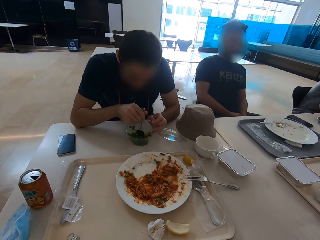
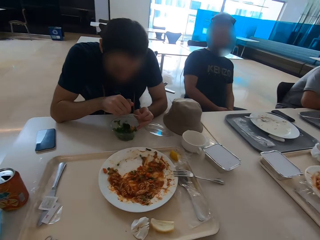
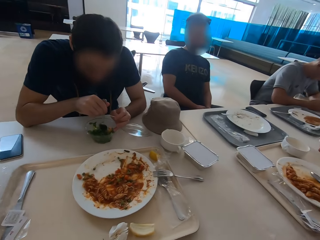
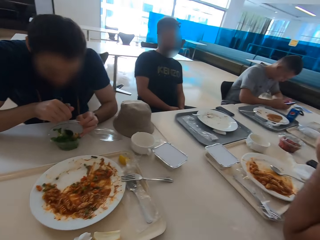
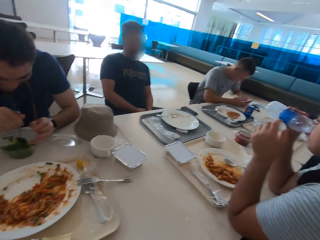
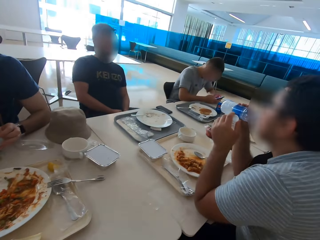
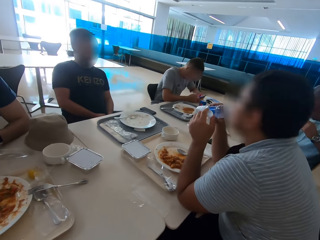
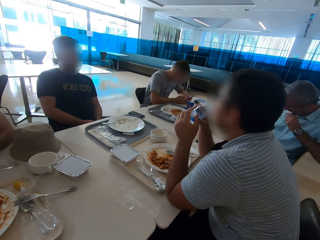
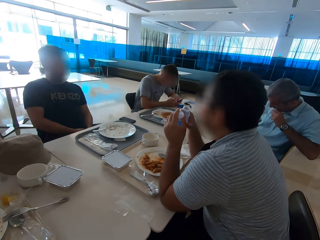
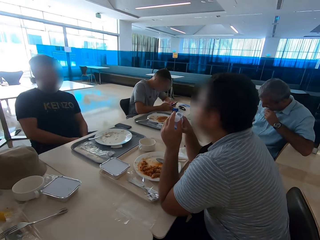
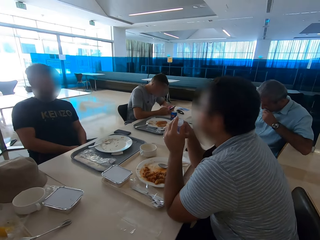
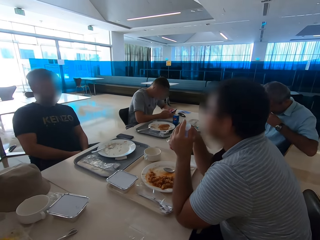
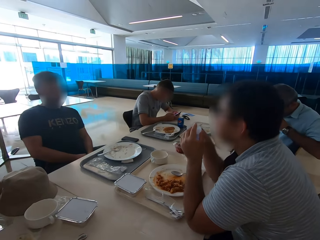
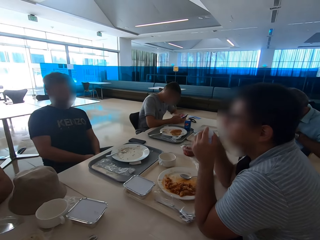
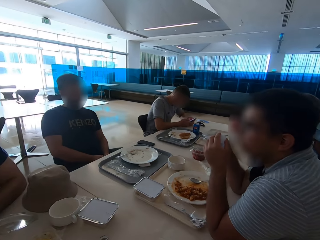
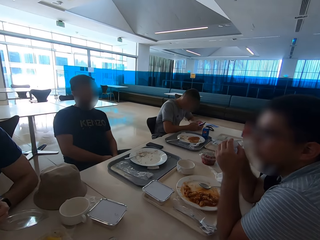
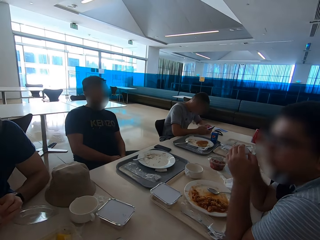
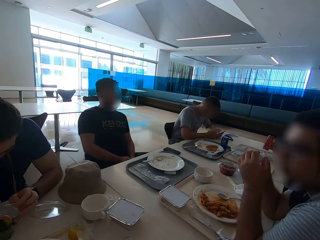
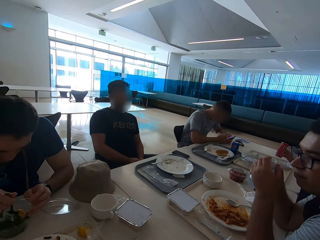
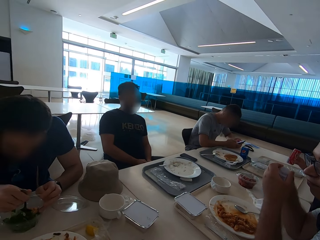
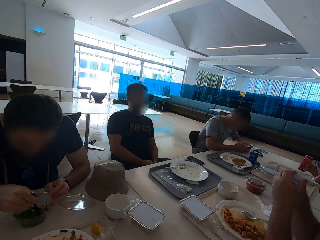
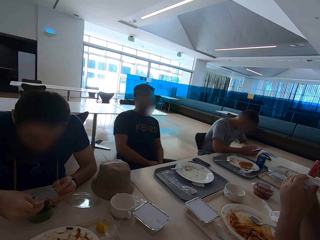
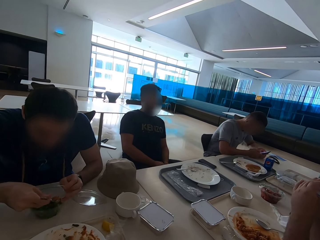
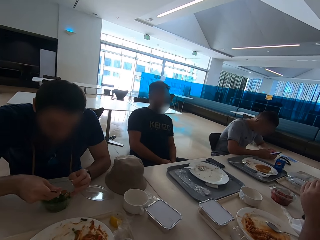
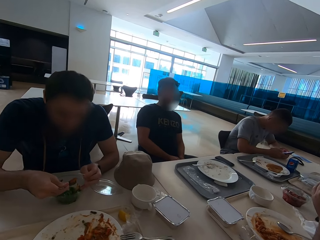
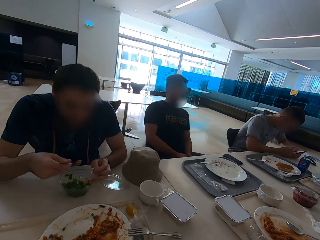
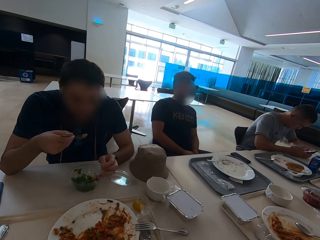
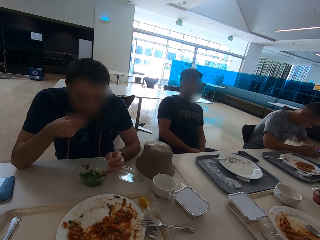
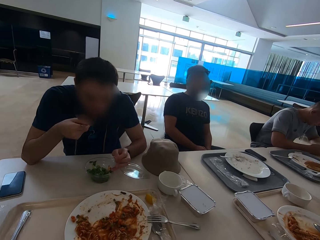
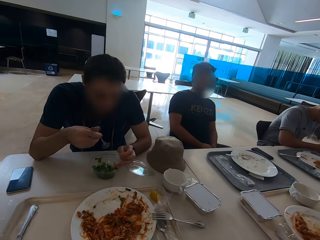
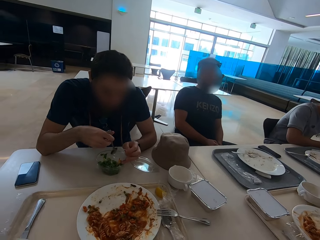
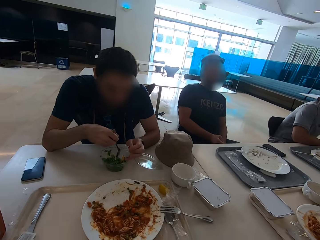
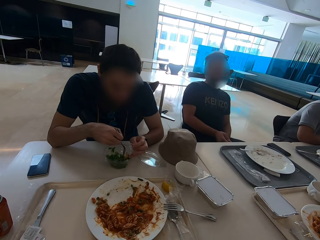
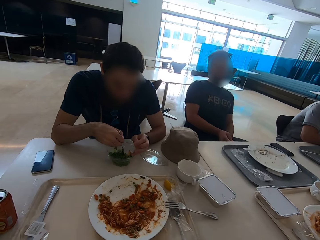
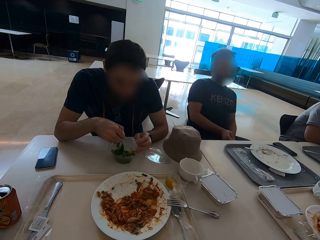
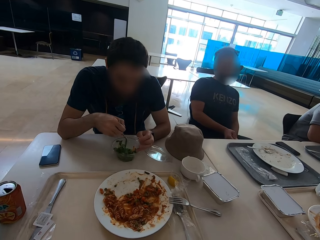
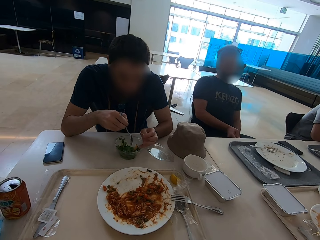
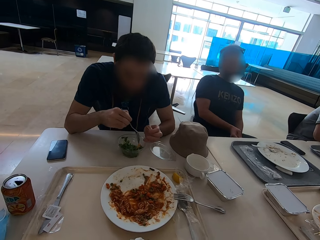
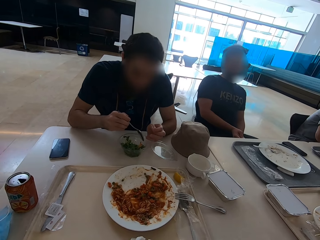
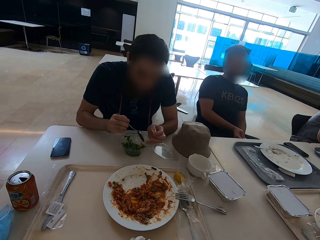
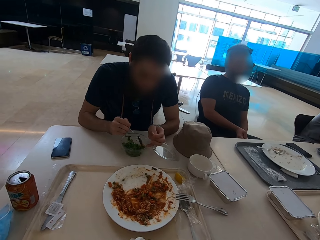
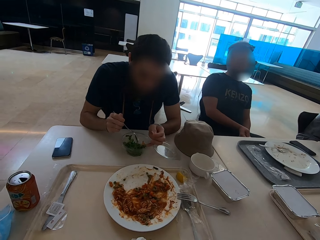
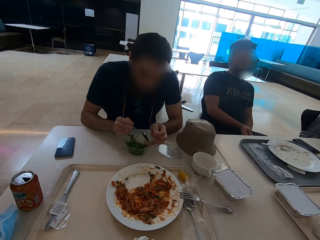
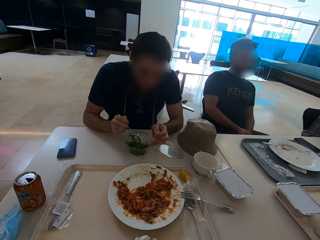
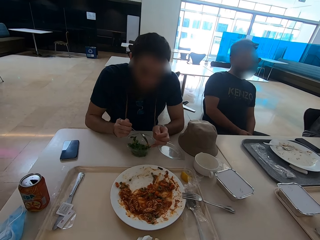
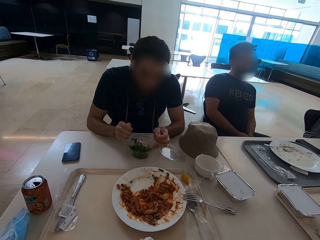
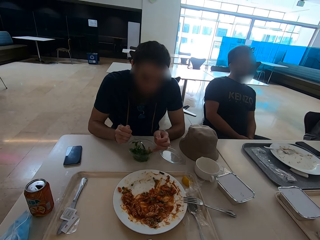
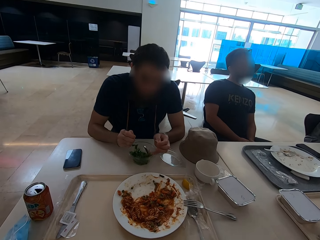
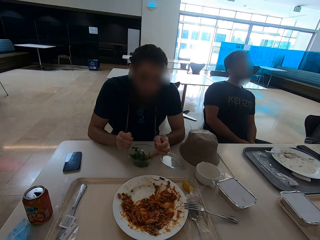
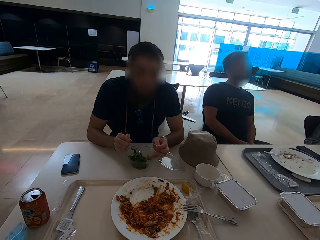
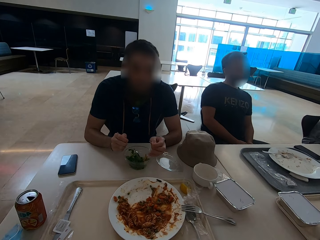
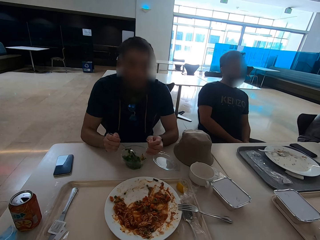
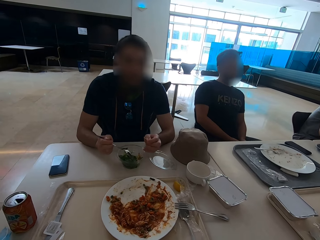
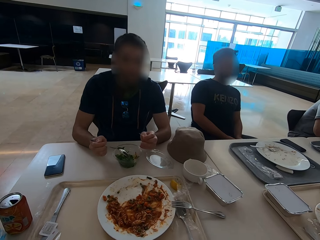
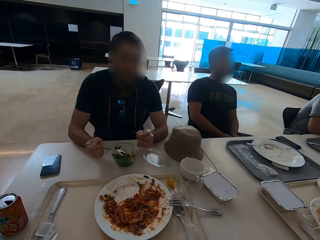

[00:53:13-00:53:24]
The camera wearer looks around the table. A man closes the water bottle. The man eats.

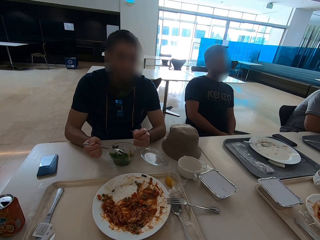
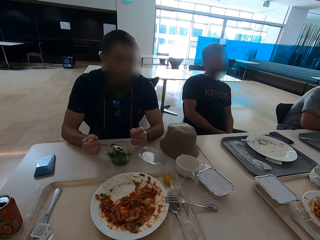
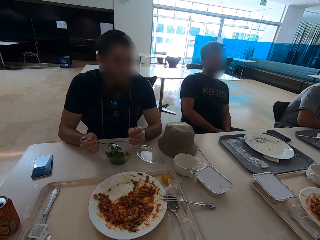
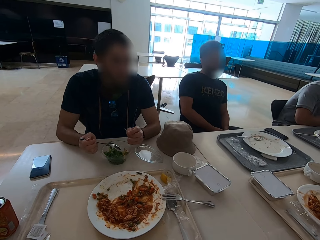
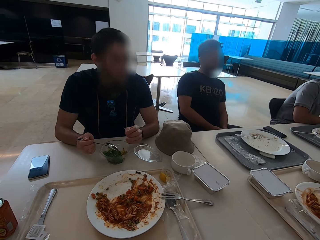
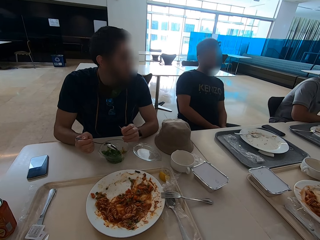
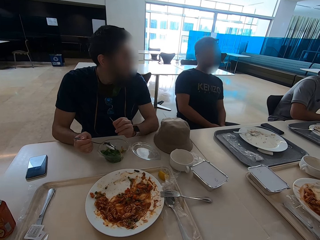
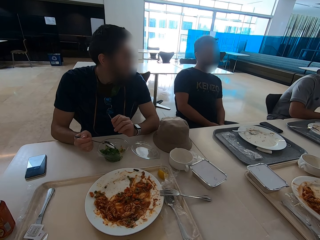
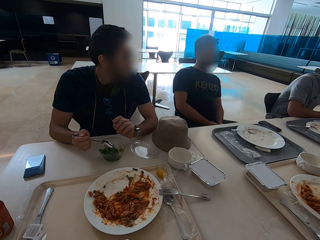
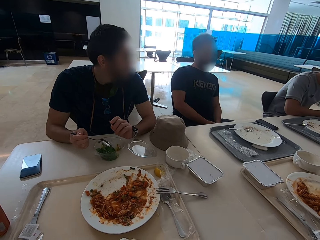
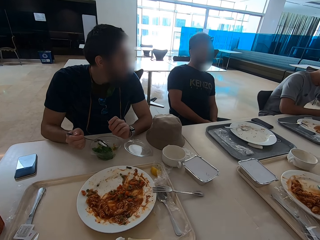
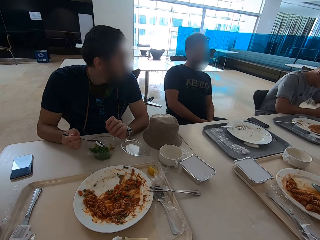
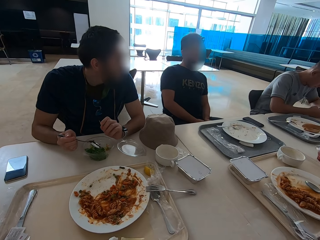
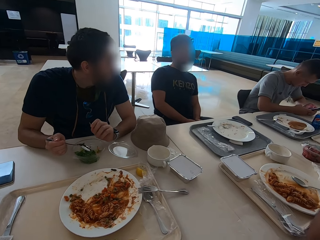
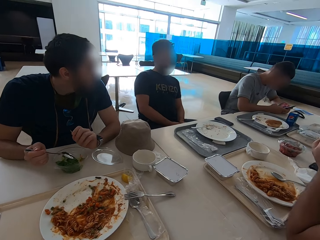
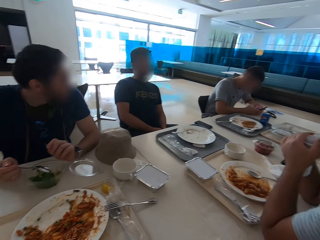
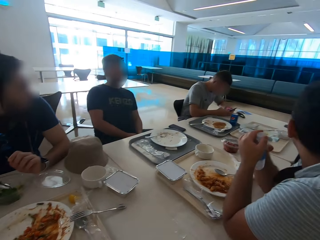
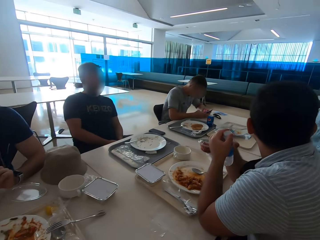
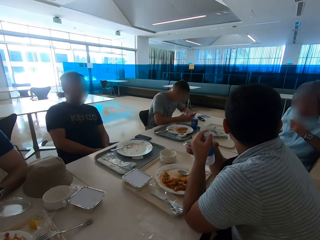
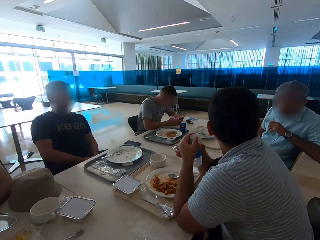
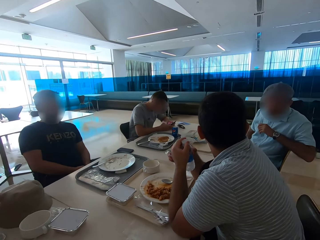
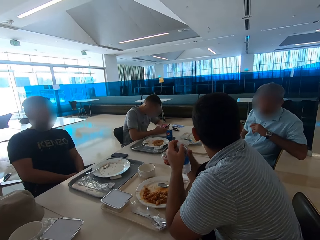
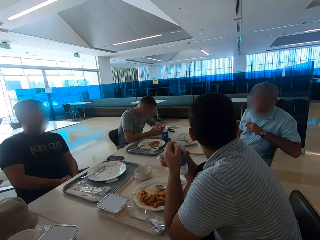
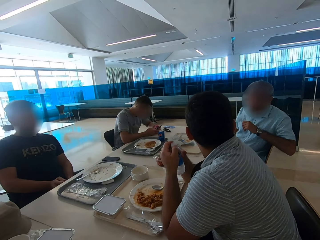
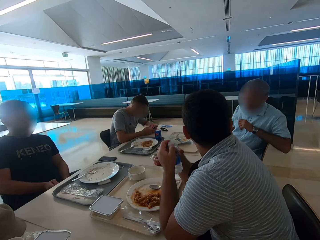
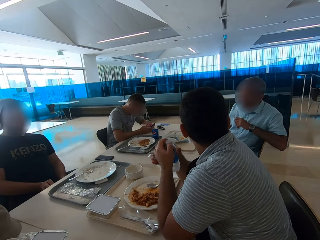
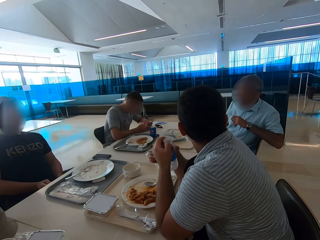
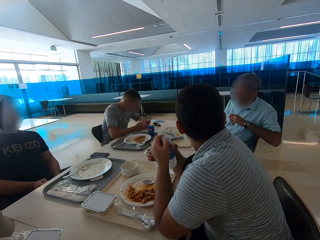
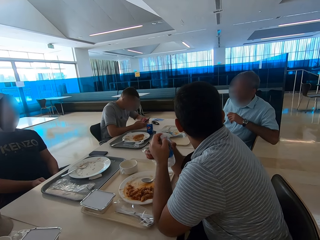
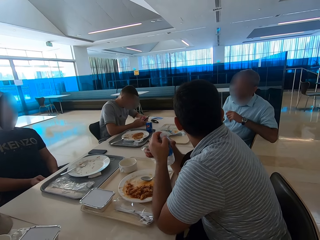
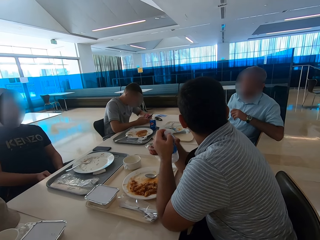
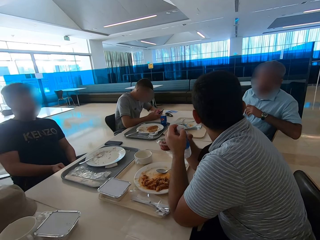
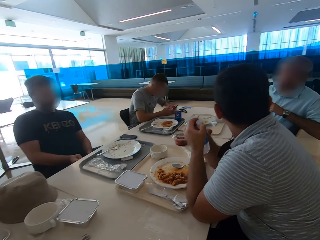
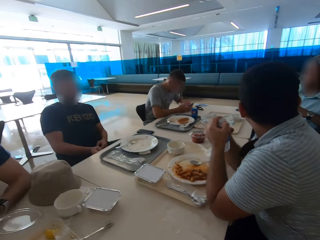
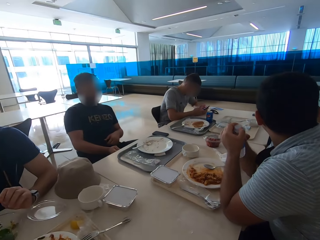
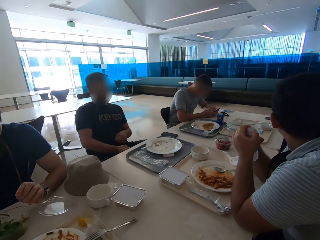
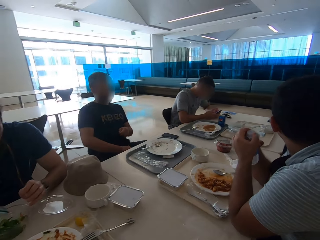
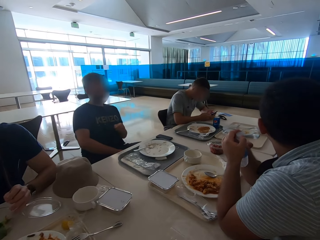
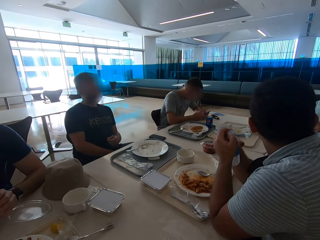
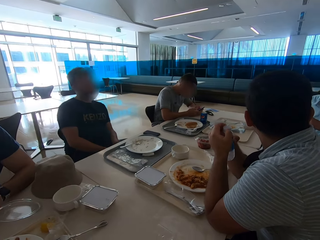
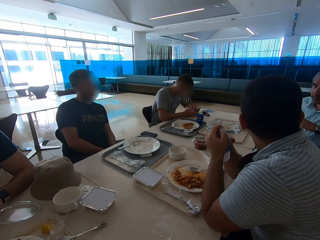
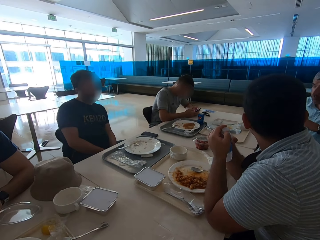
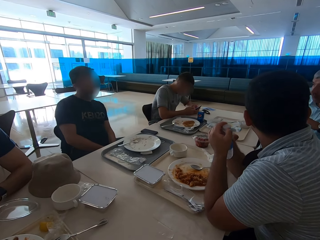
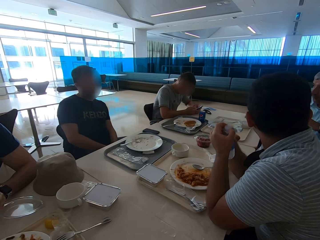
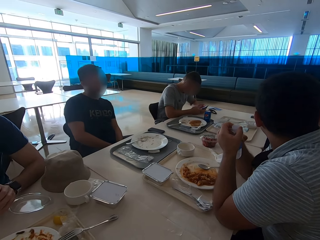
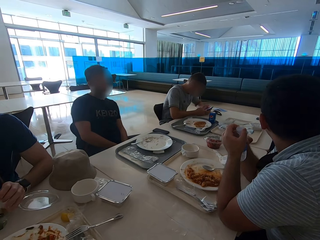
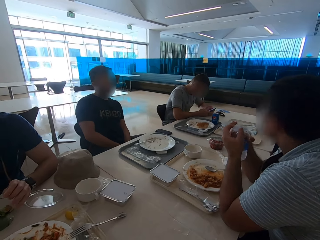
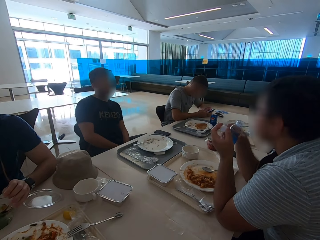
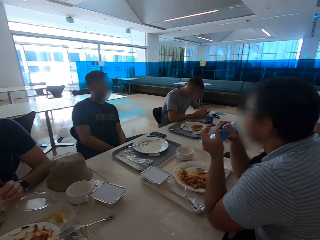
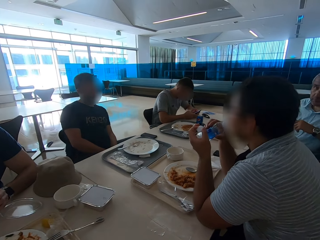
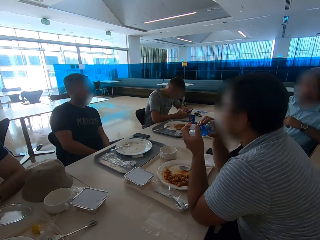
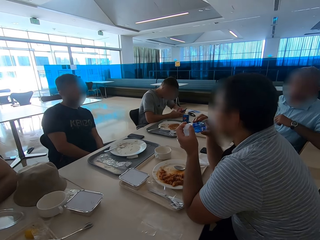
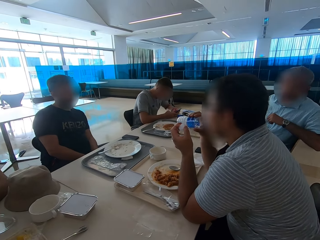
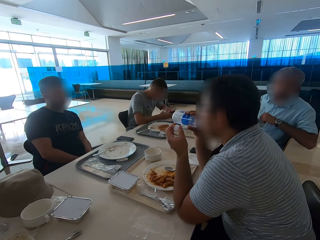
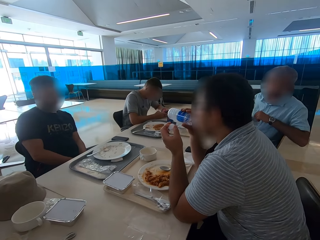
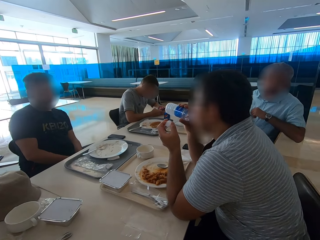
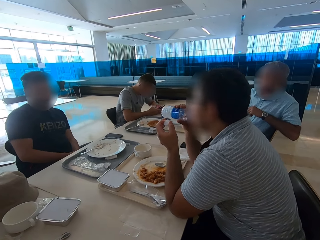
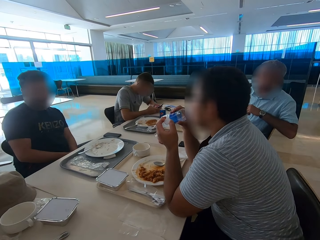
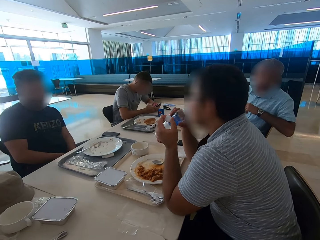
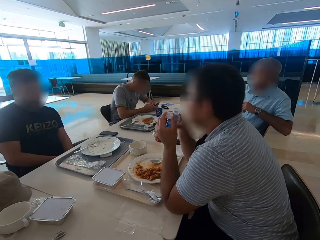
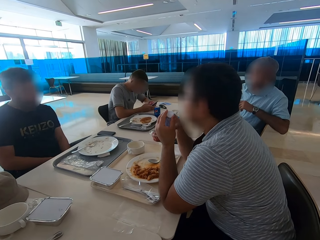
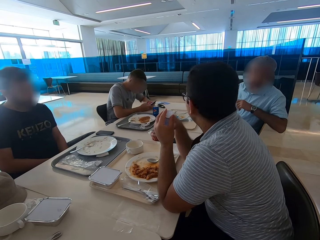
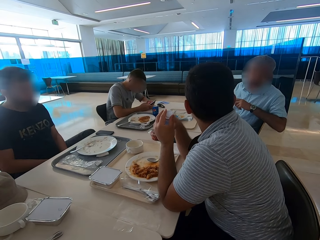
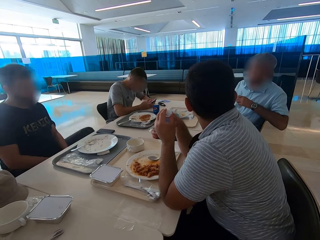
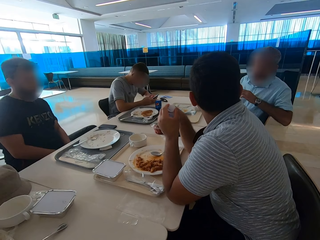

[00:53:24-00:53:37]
The camera wearer looks around the table. A man pulls his t-shirt. Another man drinks water.
